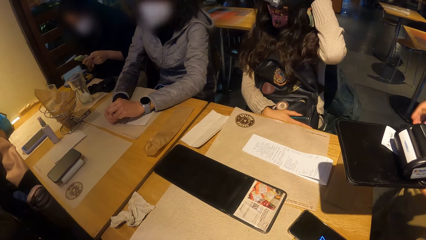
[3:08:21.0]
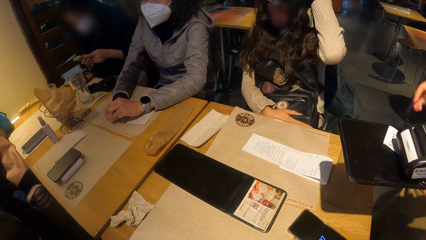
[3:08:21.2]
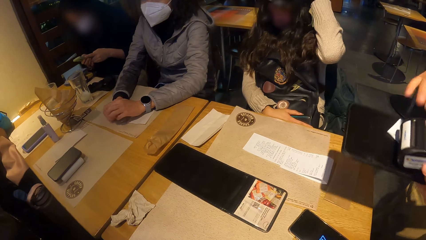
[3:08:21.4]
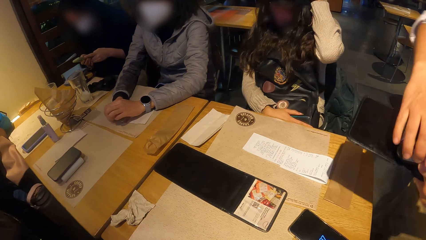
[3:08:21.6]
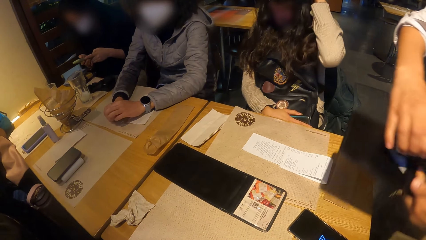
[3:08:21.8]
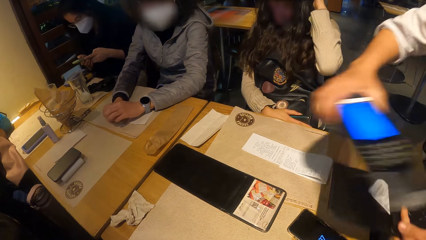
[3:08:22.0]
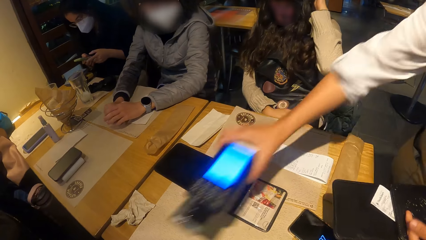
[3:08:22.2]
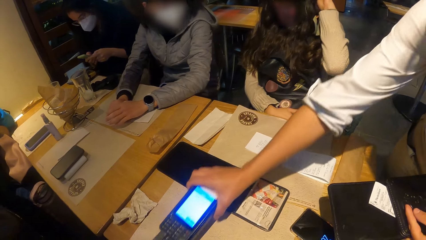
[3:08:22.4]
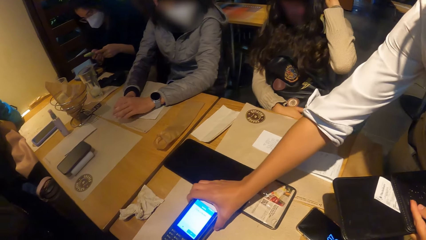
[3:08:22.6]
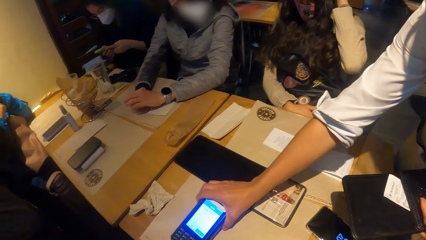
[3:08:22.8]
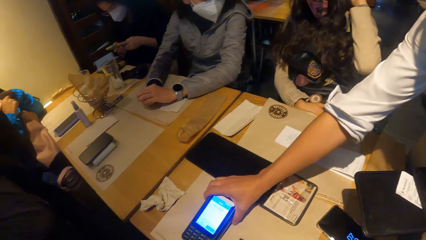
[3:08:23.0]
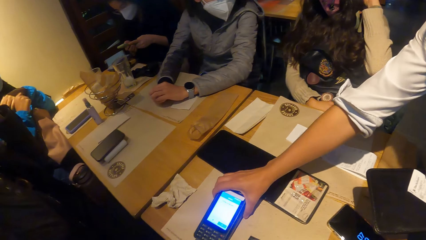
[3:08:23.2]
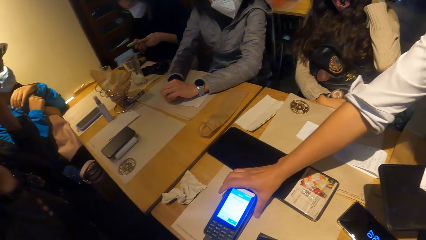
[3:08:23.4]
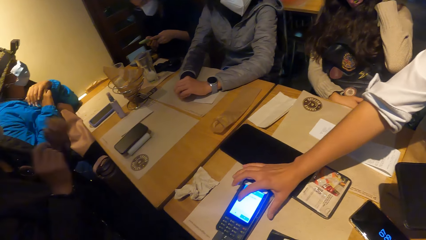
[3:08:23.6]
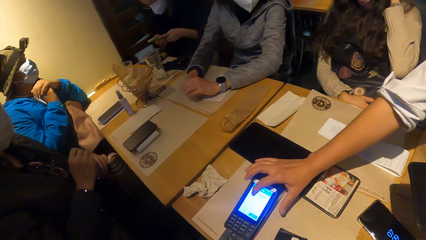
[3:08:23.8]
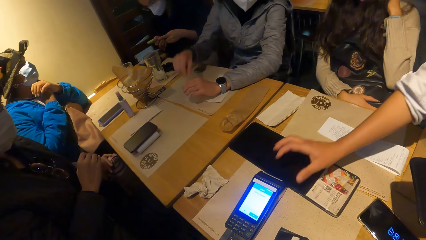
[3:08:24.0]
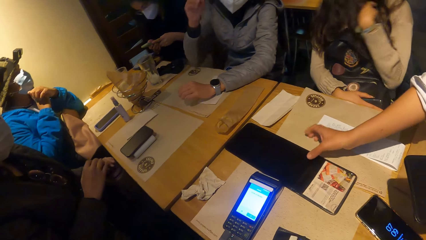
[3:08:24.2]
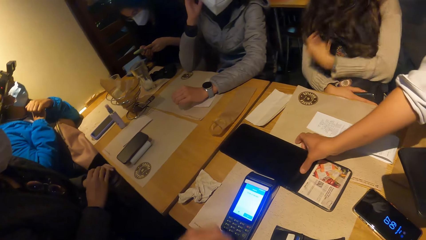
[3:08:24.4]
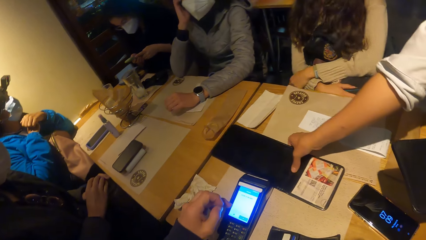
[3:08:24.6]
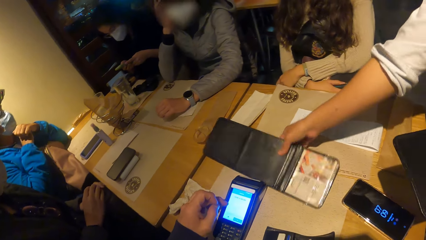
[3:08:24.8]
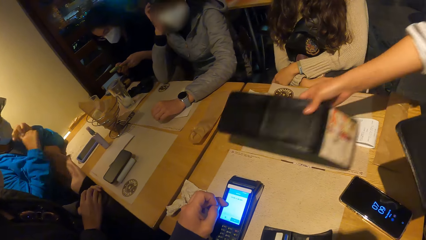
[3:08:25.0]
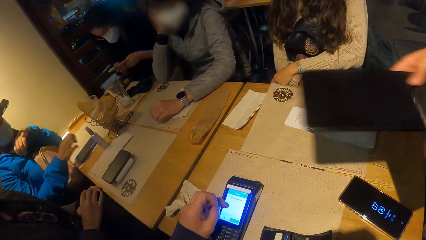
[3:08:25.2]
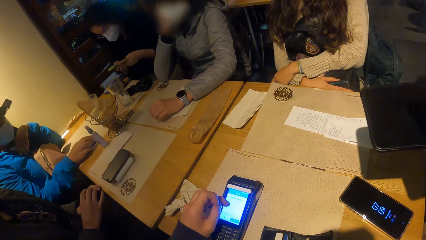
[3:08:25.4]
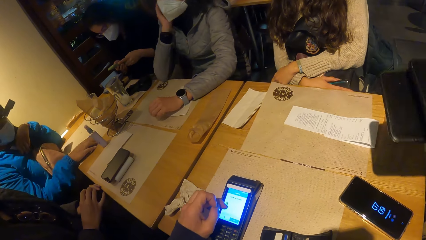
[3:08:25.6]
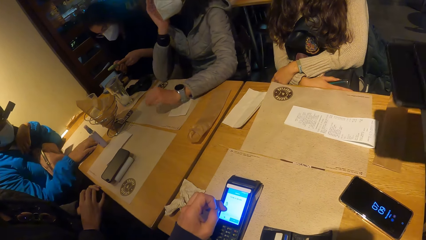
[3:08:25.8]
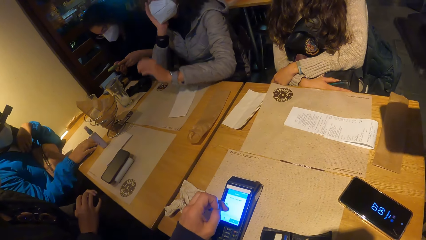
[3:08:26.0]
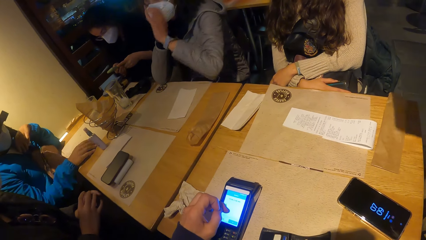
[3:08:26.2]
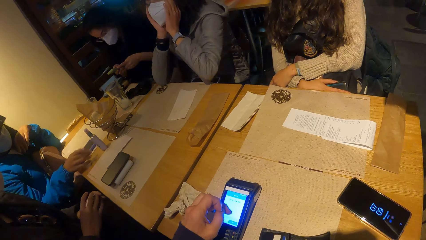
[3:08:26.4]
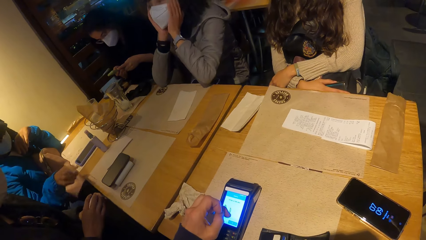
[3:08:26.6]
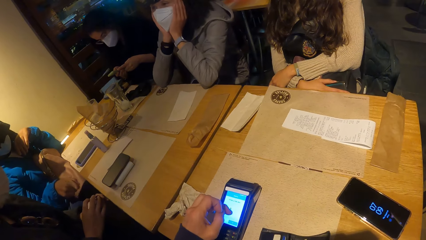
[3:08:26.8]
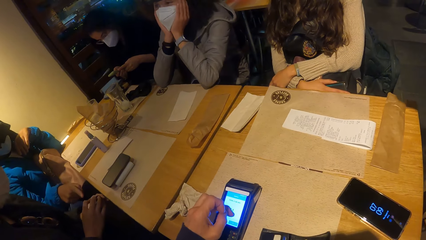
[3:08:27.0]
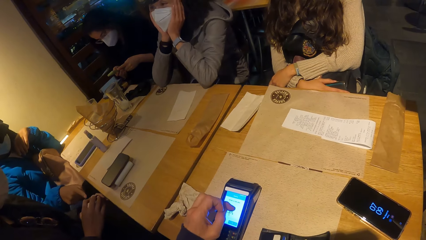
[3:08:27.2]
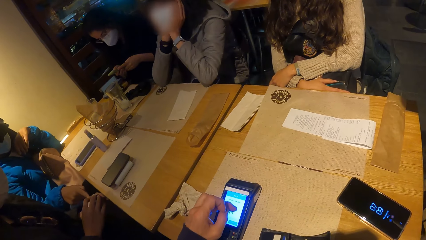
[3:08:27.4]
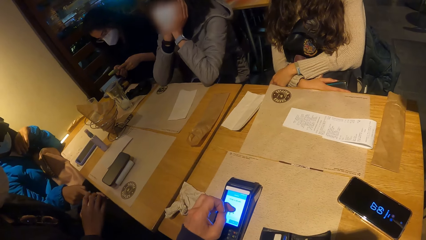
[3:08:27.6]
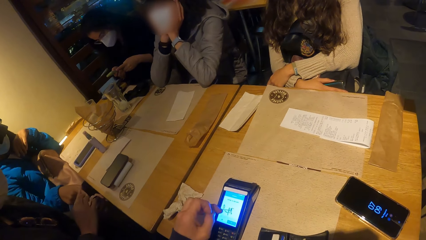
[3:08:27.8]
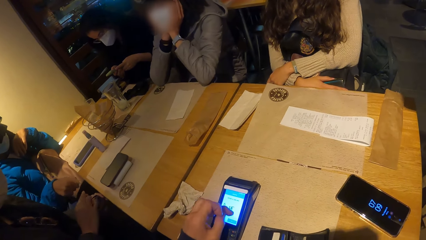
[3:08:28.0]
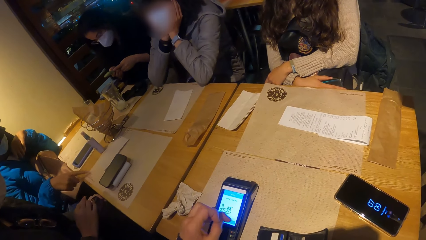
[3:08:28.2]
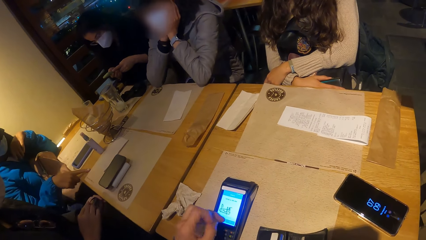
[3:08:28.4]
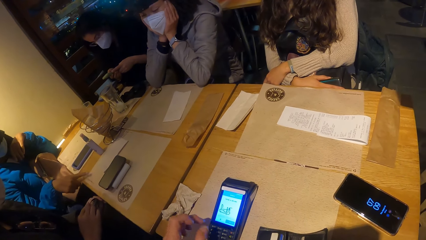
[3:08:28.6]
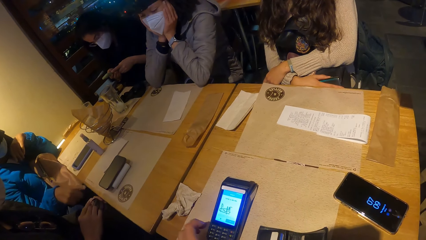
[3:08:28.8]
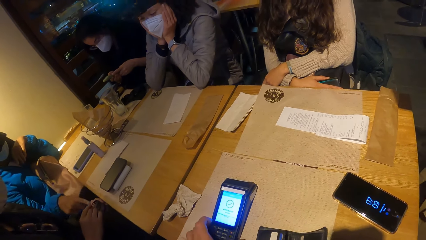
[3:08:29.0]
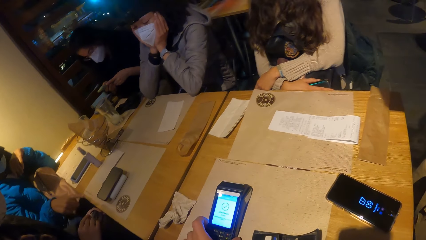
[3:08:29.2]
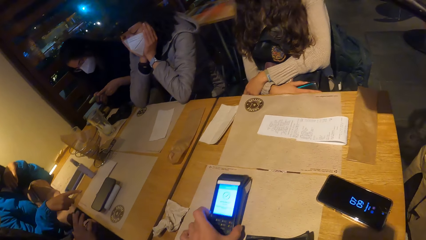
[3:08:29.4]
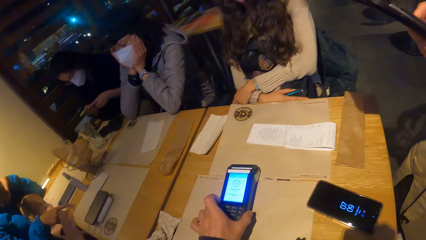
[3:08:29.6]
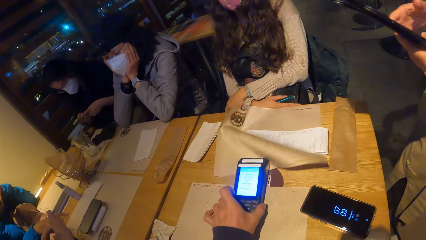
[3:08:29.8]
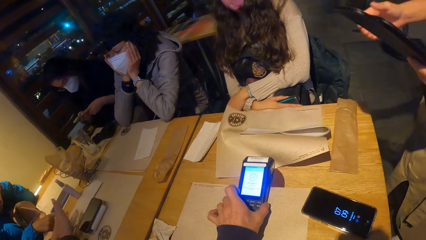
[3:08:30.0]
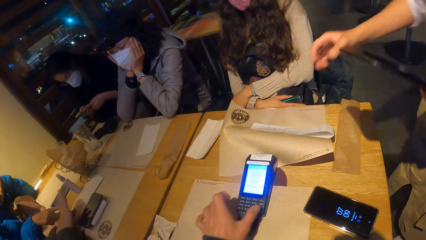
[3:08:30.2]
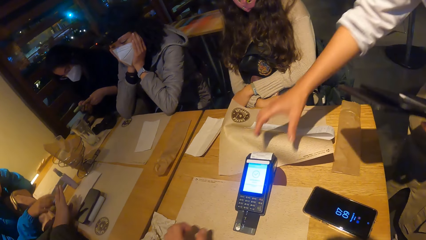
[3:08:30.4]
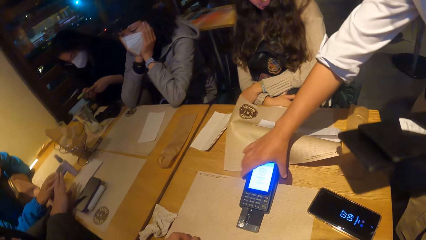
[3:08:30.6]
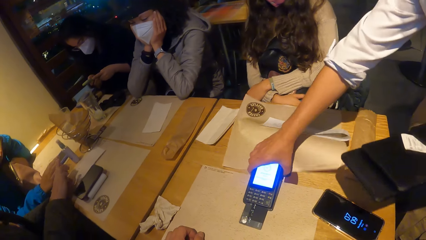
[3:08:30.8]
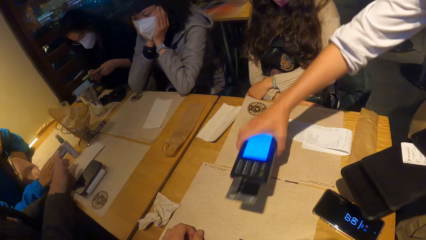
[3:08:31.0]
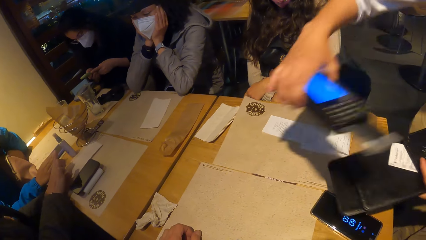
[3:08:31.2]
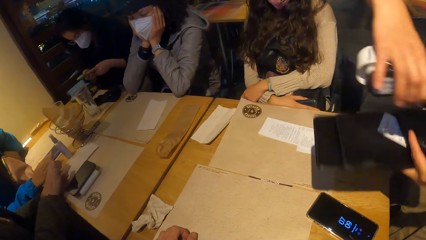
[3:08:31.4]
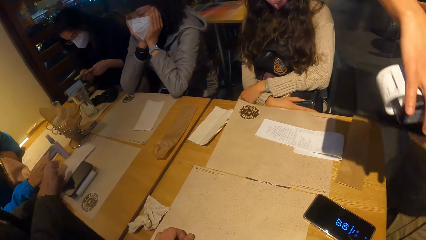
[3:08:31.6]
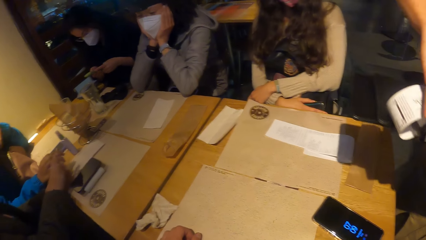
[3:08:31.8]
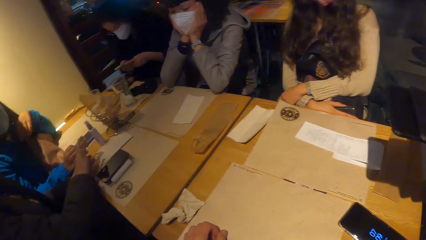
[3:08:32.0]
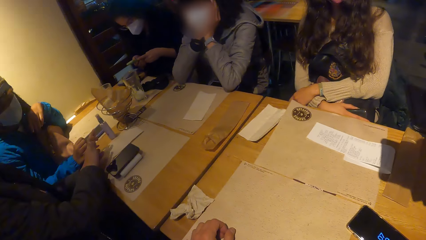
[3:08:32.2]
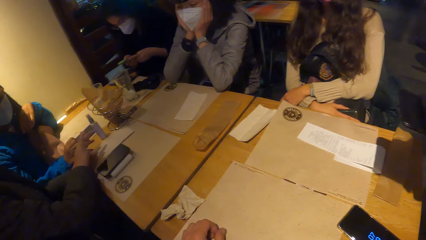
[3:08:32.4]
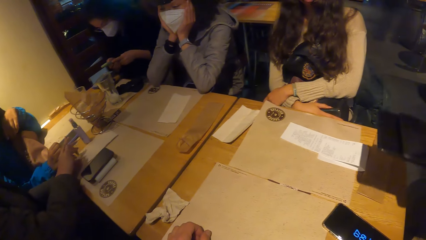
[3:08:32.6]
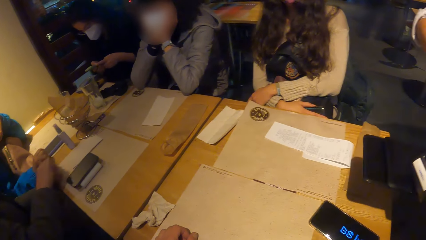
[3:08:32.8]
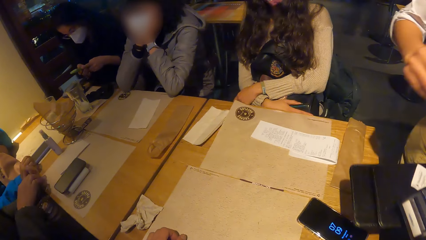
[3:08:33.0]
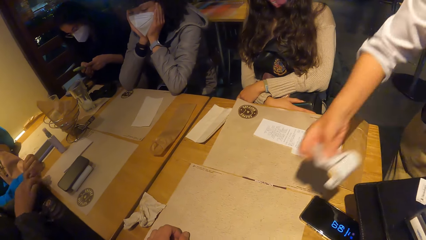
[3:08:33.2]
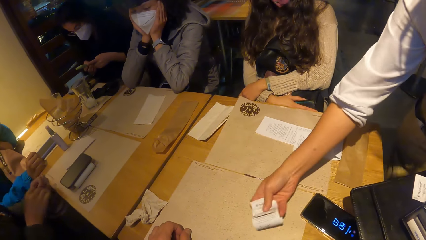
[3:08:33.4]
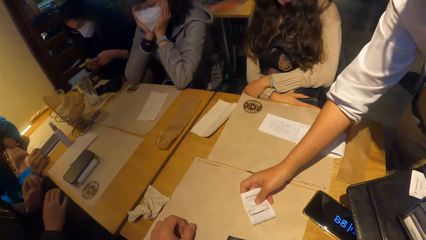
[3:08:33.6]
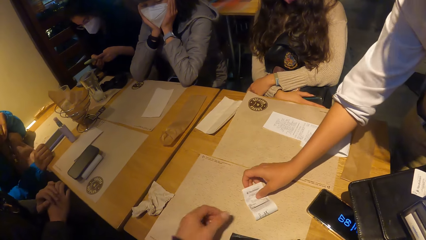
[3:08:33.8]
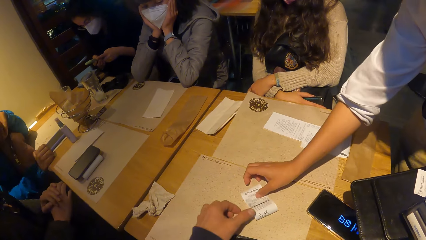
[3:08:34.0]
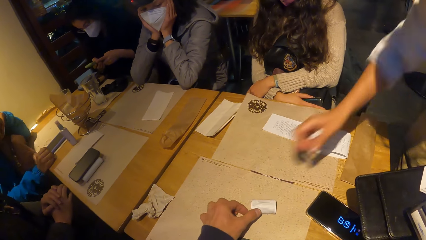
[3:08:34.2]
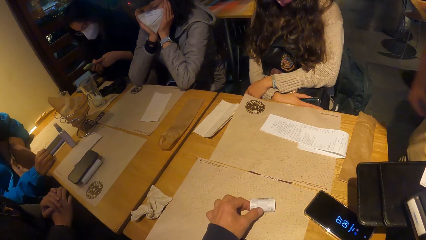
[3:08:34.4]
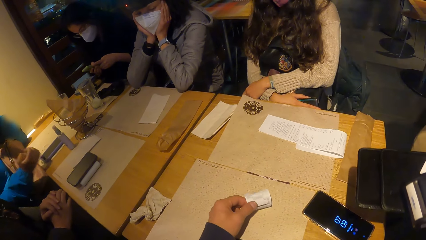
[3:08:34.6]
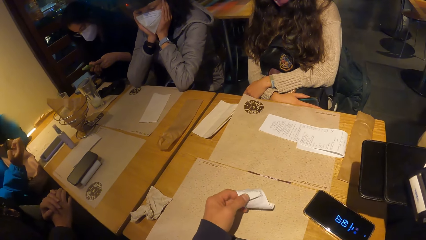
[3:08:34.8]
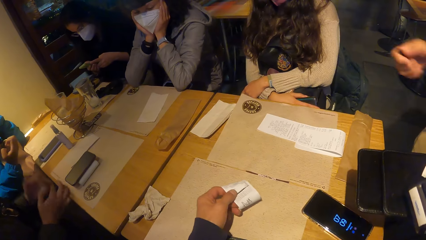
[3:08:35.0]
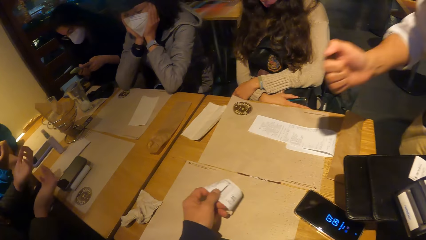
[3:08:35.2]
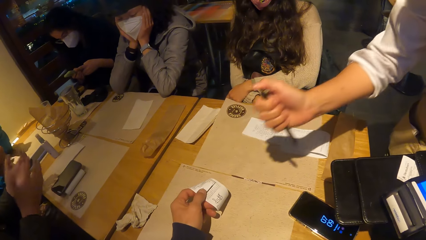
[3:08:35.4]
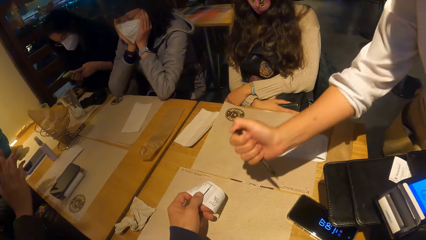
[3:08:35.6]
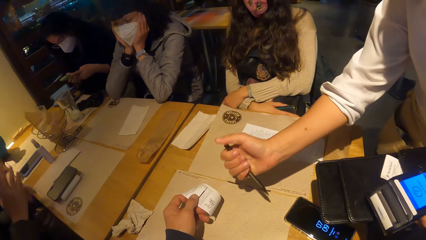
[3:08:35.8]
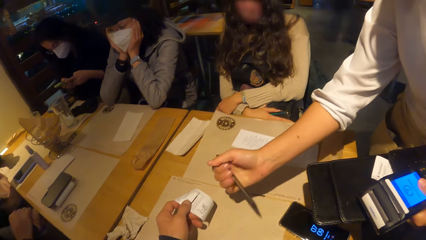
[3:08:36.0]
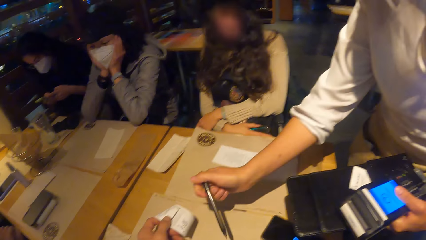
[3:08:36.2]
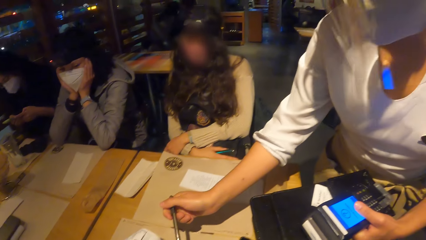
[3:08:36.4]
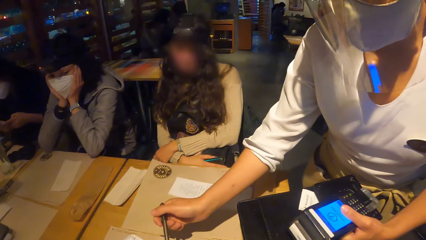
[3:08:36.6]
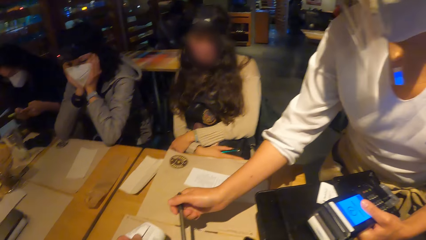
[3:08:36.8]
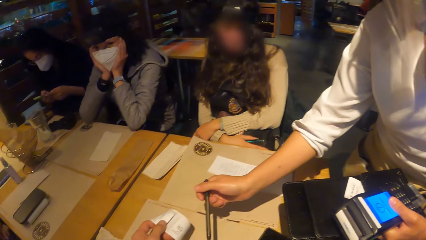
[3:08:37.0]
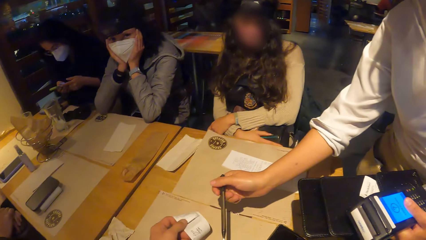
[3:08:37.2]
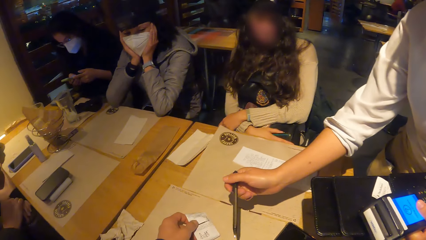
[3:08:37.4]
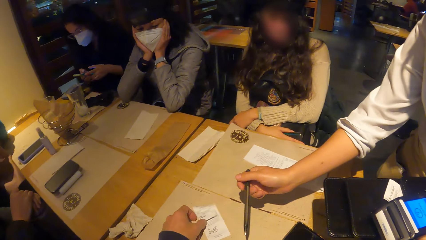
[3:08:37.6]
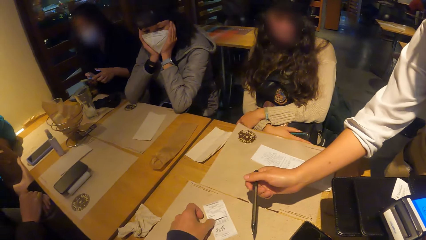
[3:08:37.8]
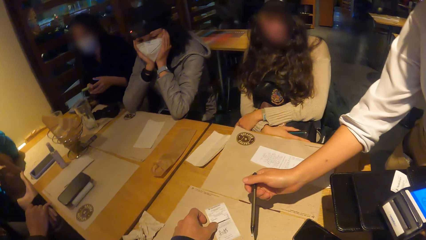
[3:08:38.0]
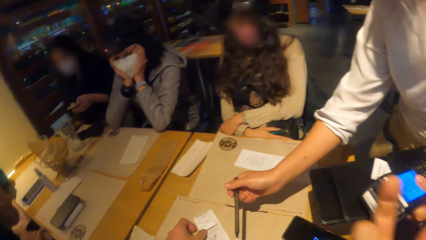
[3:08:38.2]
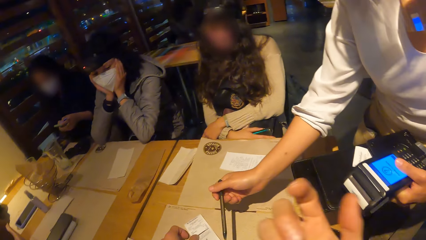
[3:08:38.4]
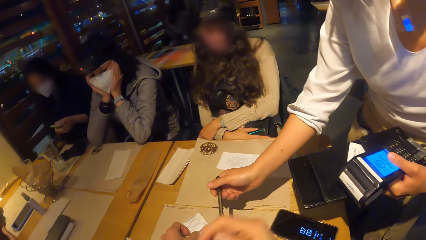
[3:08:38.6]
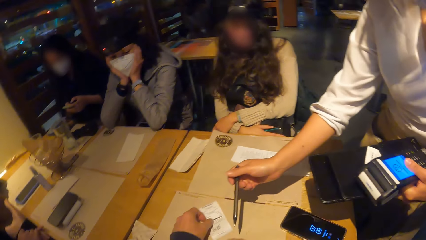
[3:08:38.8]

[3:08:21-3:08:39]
The waiter picks the card machine. The waiter drops the credit card machine on the table with her right hand. The waiter picks a menu booklet from the table with her right hand. The camera wearer operates the credit card machine on the table with his left hand. He pushes the card machine on the table. The waiter picks the credit card machine from the table with her right hand and places the card machine on the menu booklet. The waiter cuts a receipt. The waiter drops the receipt on the table with her right hand. The camera wearer places the receipt on the table. He picks the receipt from the table with his left hand. The waiter presses a pen. The camera wearer interacts with the waiter. The waiter passes the pen to the camera wearer with her right hand. The camera wearer places the receipt on the table.
